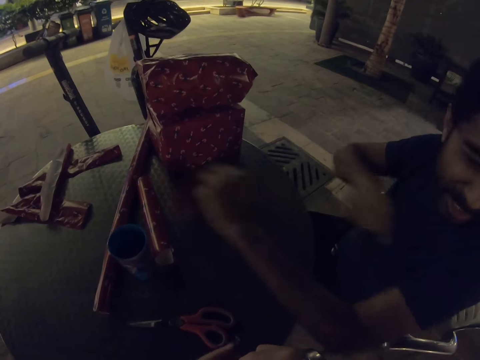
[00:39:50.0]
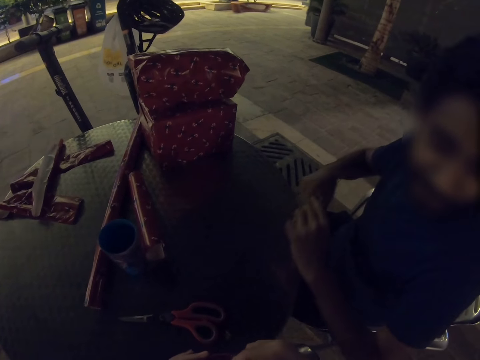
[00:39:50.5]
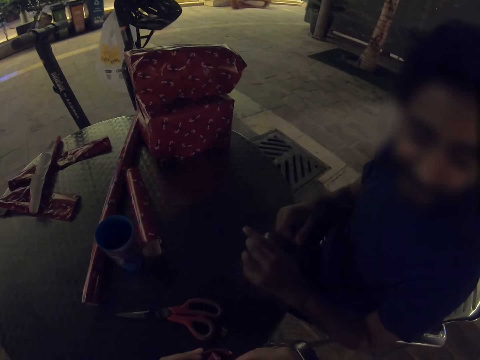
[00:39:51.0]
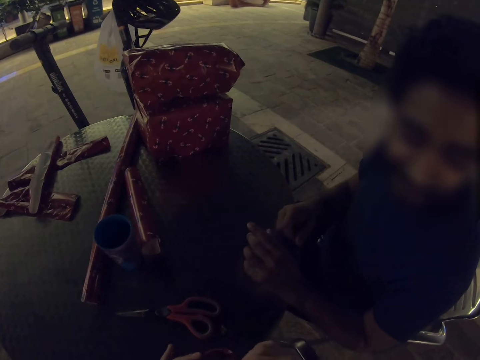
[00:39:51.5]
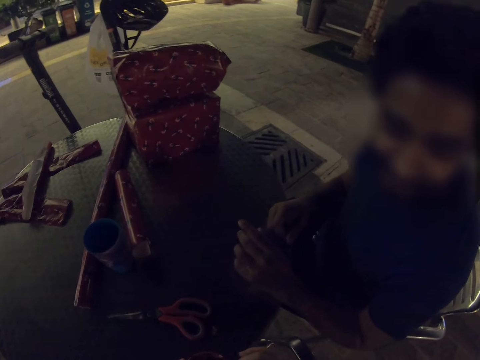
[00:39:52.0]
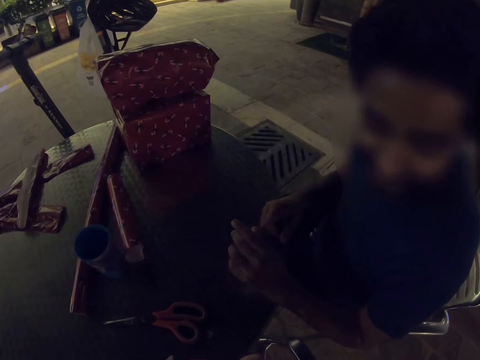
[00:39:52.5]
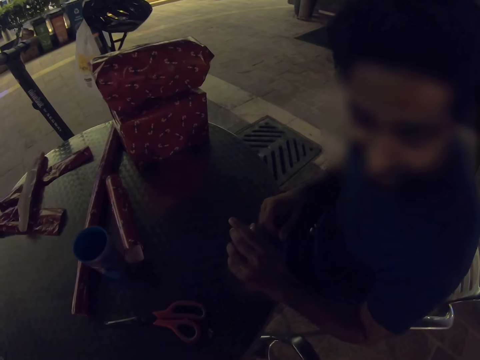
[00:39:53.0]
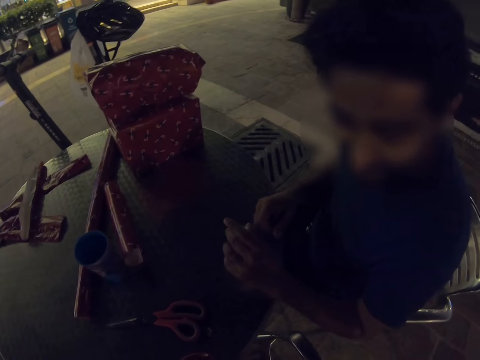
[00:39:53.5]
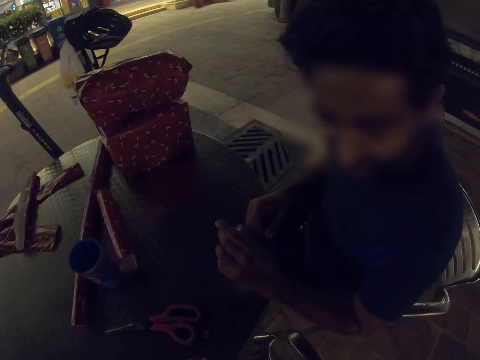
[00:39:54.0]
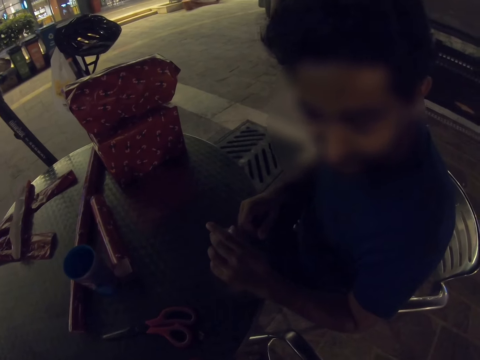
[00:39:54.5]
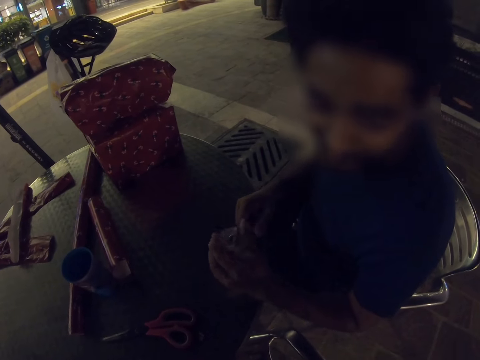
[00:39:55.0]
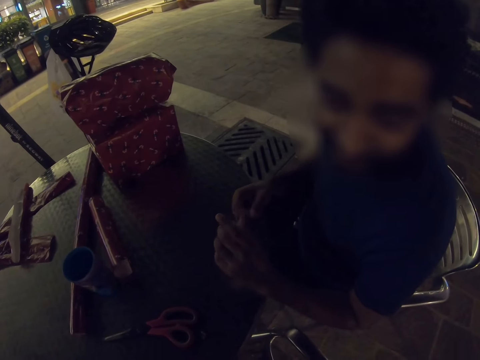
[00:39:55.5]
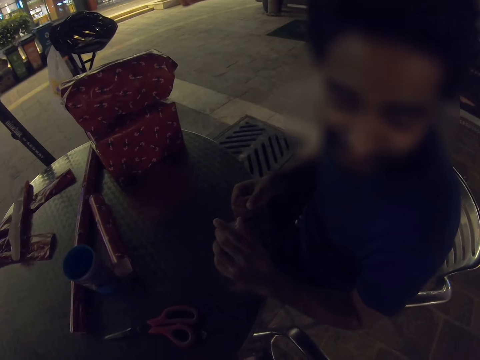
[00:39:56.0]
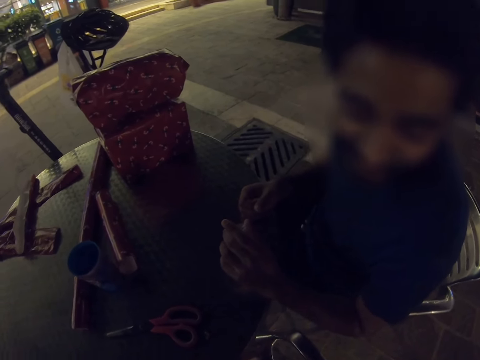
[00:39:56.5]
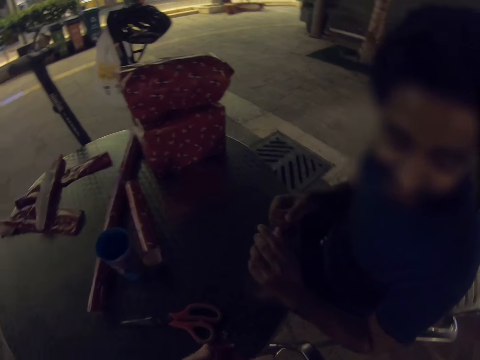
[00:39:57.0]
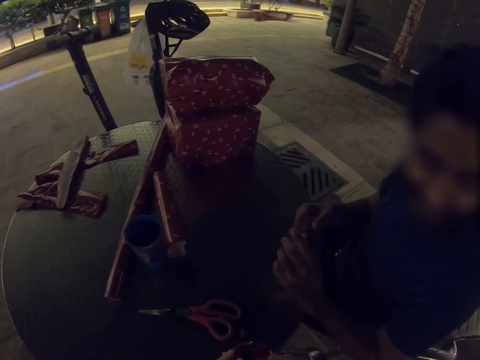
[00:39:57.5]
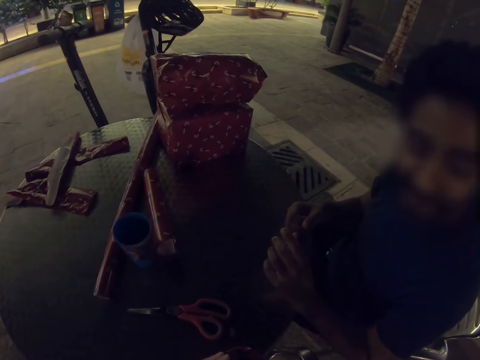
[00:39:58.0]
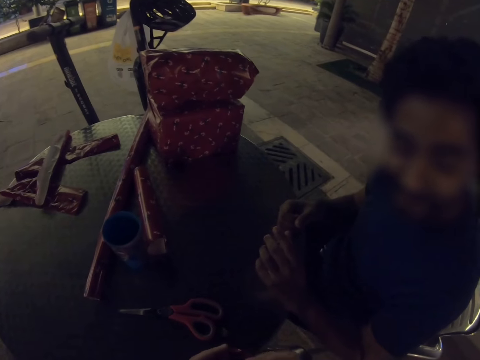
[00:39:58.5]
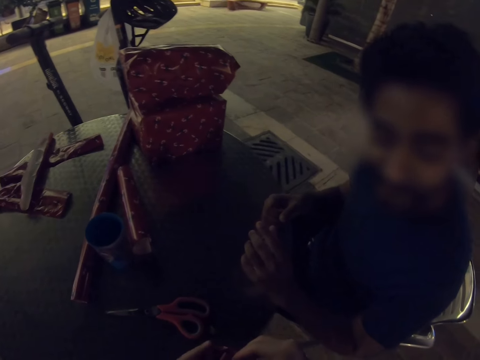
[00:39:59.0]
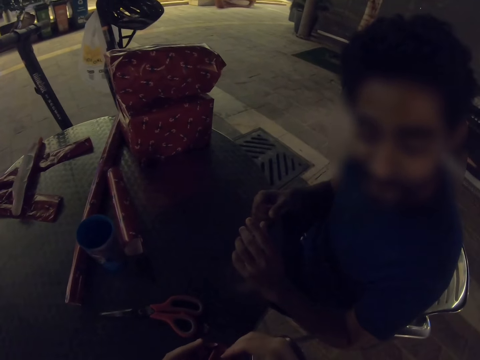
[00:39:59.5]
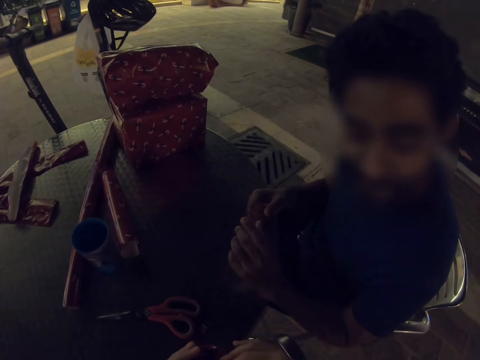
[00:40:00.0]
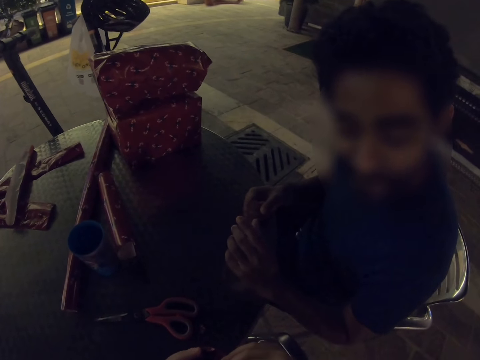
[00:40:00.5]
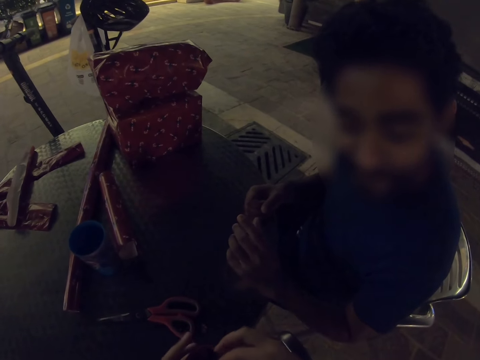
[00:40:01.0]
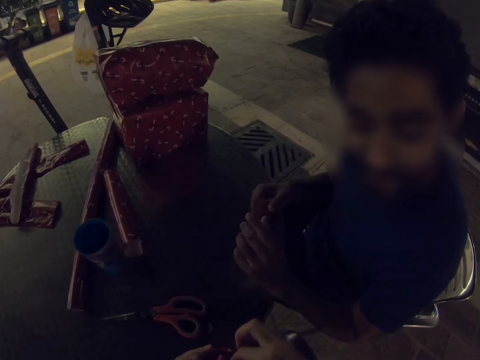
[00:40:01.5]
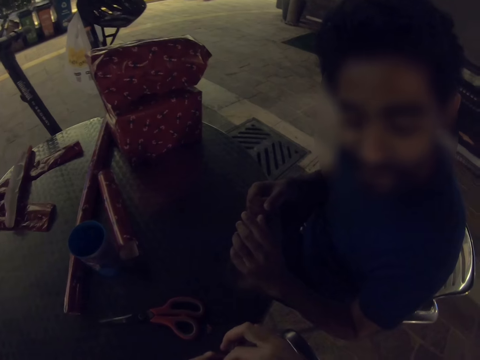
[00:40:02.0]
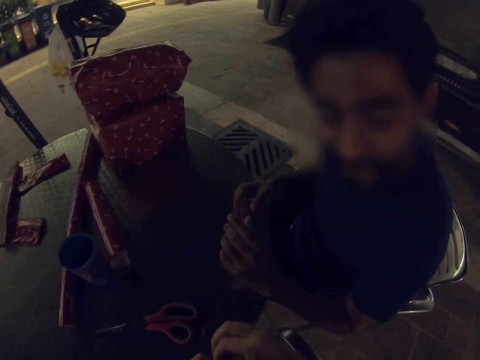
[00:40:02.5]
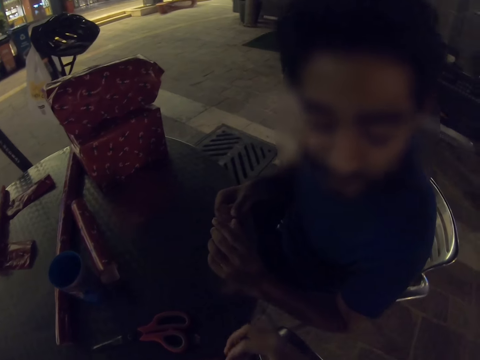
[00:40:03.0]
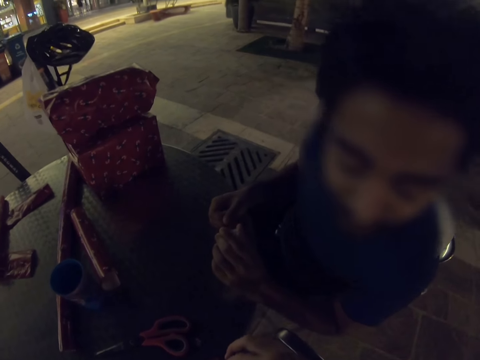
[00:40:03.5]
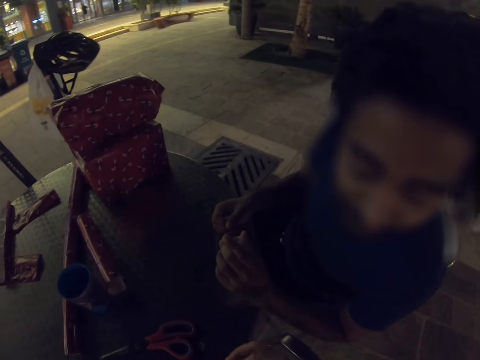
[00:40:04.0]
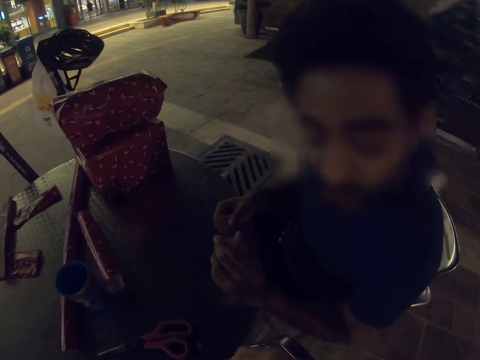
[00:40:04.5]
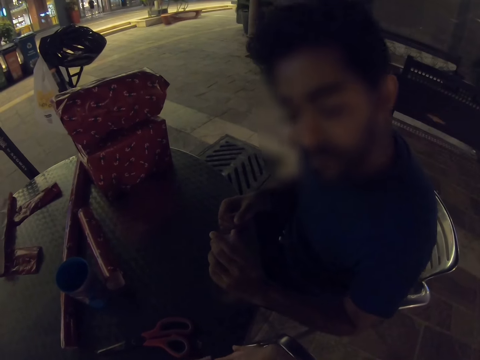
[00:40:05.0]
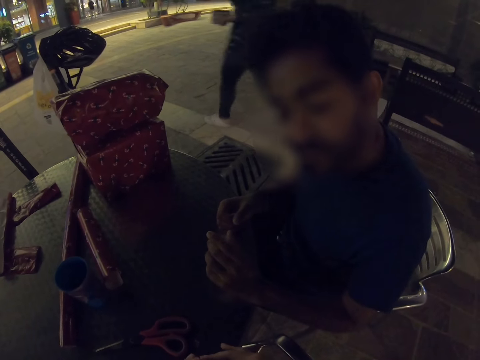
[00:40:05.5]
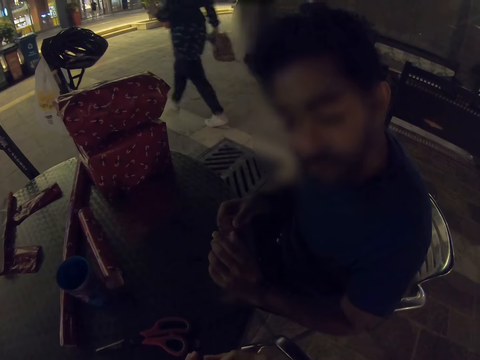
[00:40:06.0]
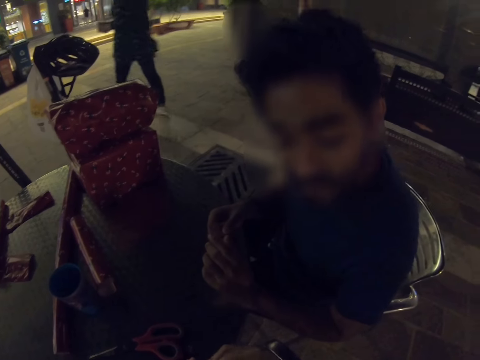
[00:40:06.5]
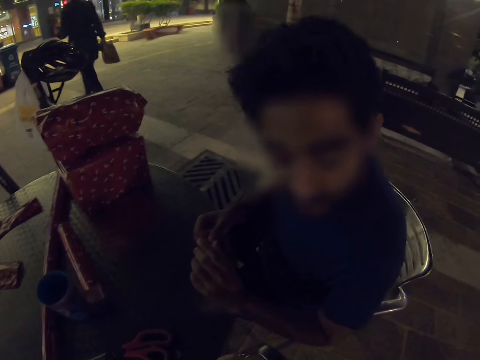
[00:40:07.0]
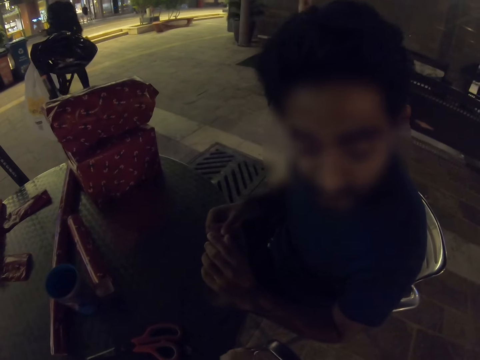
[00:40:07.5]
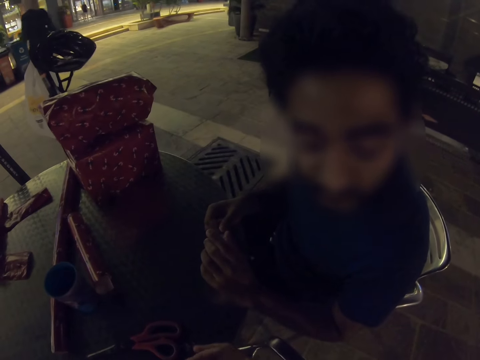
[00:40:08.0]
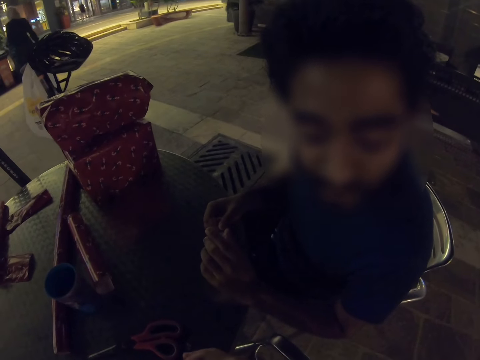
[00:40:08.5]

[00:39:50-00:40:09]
A man gestures with his hands and places his hands on the table. The camera wearer wraps the cup. The man looks at the cup. The camera wearer wraps the cup.

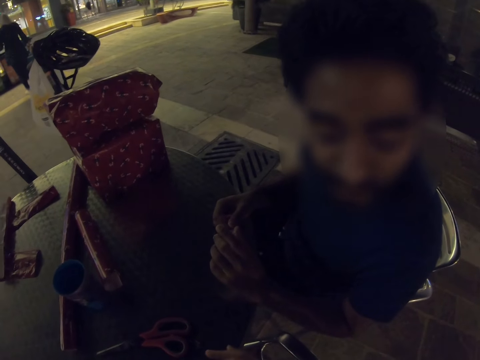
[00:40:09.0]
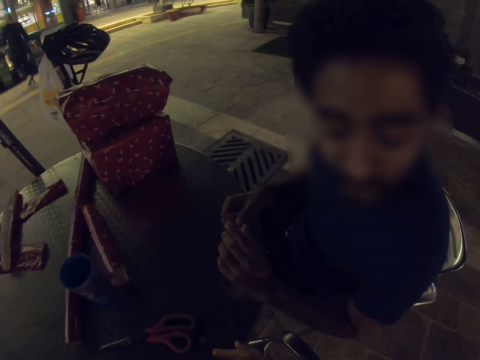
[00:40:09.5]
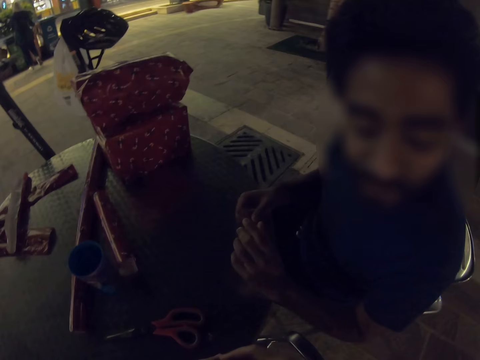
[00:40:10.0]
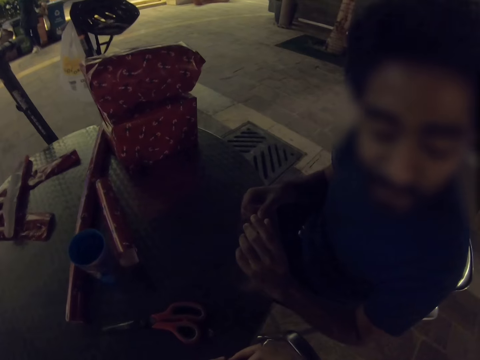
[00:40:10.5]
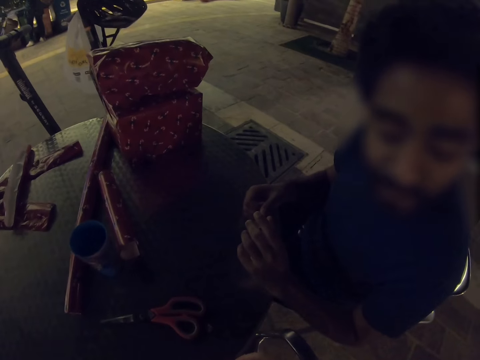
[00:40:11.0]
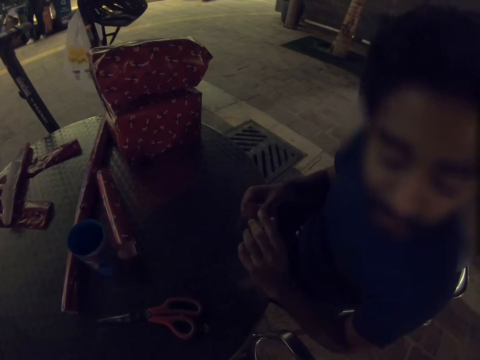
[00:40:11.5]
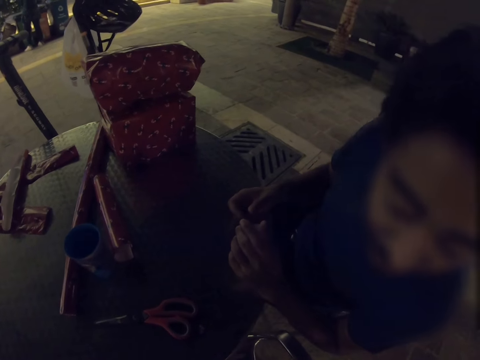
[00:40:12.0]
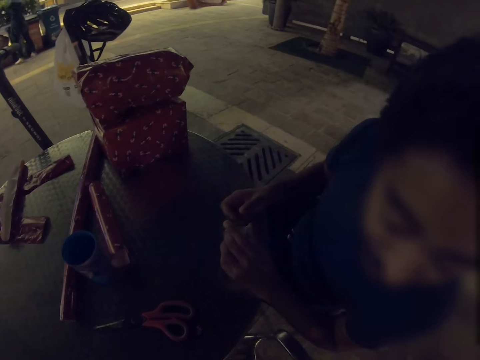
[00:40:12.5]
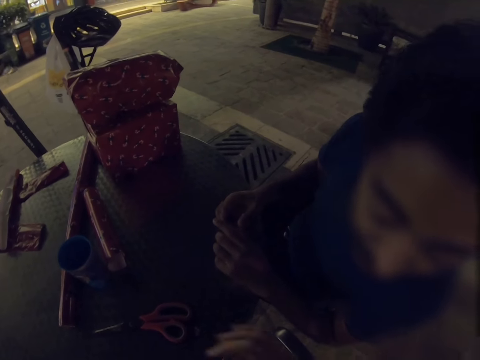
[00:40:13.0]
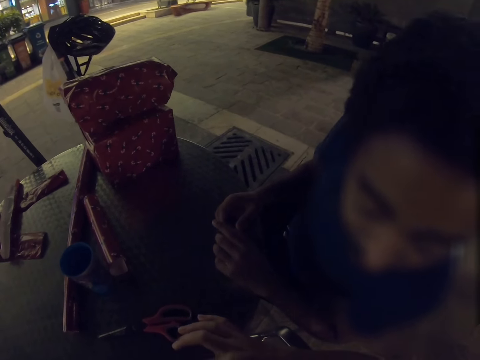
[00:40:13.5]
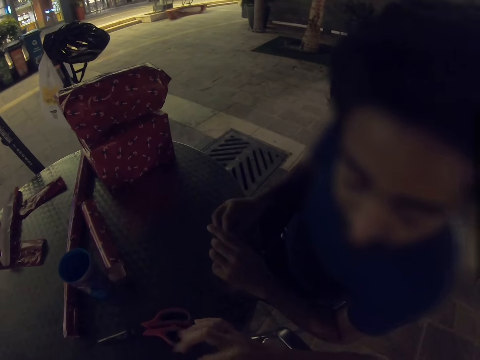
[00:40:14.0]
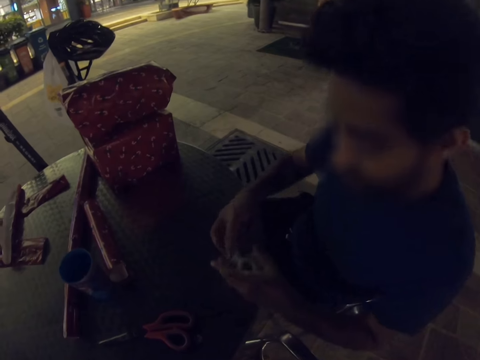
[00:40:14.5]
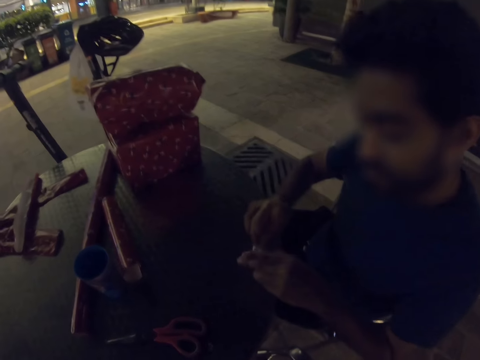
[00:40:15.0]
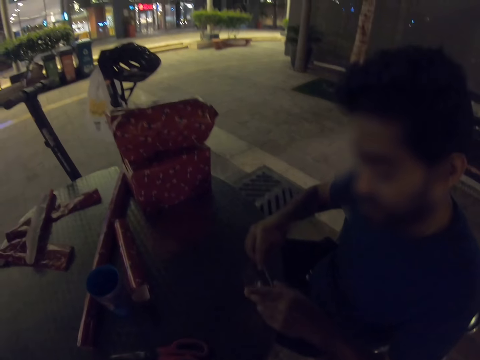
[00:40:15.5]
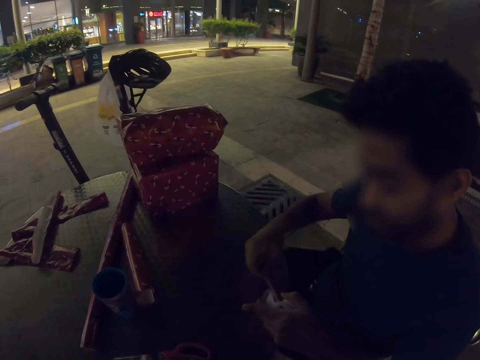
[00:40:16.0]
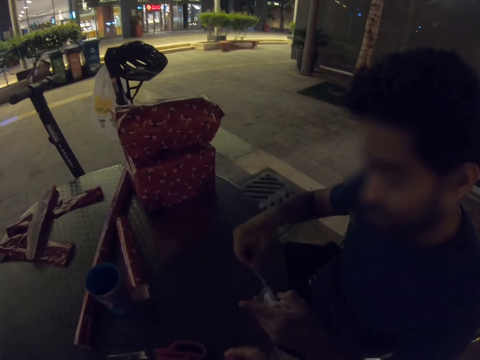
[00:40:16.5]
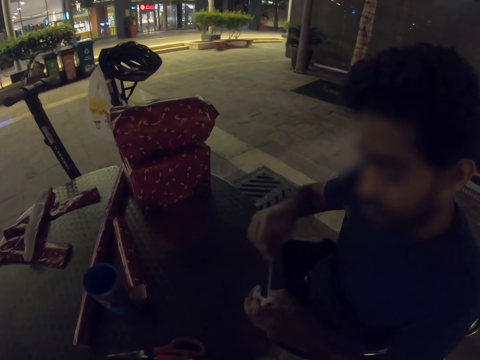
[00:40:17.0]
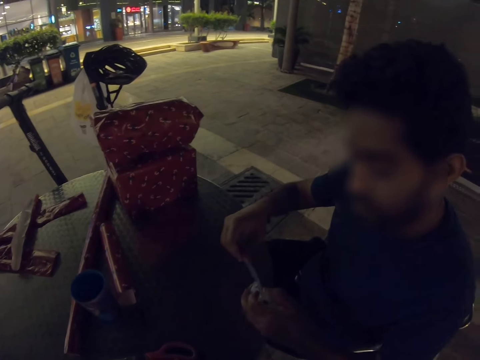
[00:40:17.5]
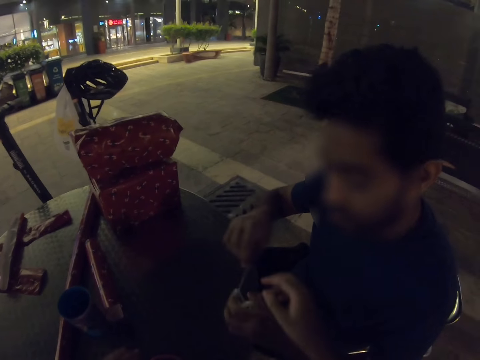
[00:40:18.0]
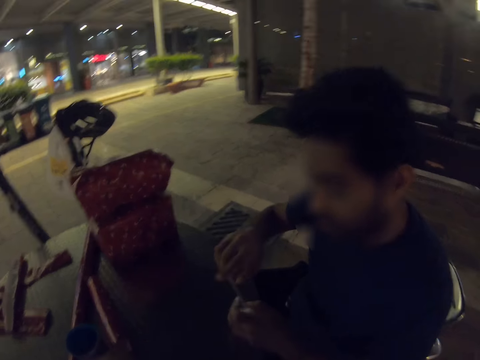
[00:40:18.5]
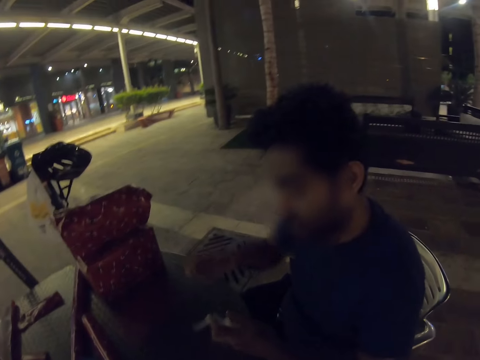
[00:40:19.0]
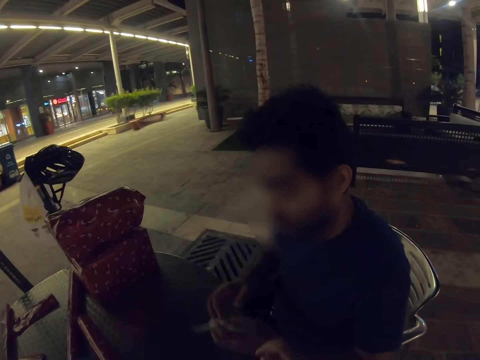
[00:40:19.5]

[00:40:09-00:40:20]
A man pulls the sellotape. The camera wearer moves his hand. The man lets go of the sellotape.
